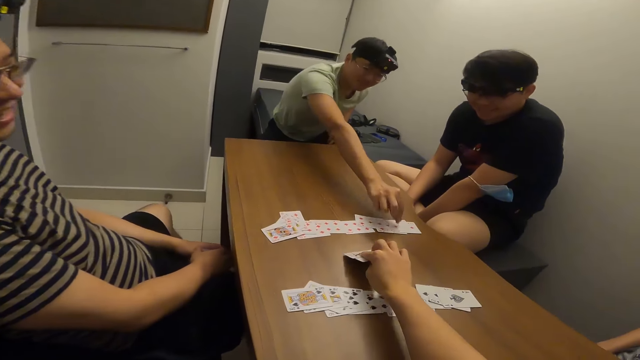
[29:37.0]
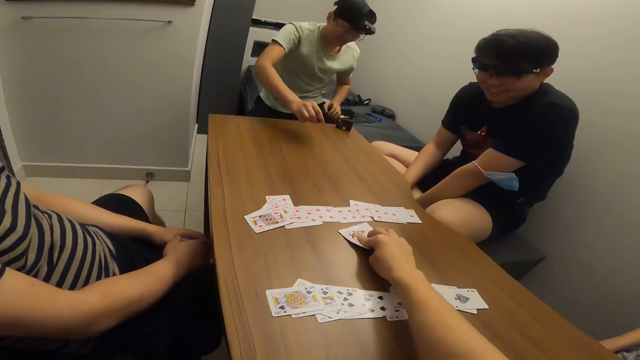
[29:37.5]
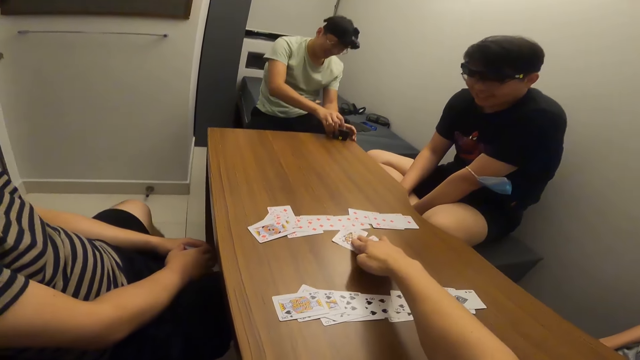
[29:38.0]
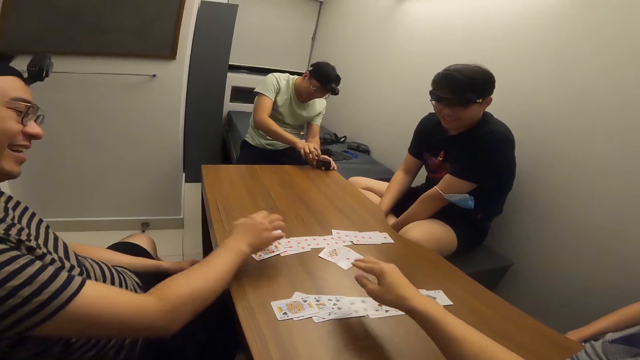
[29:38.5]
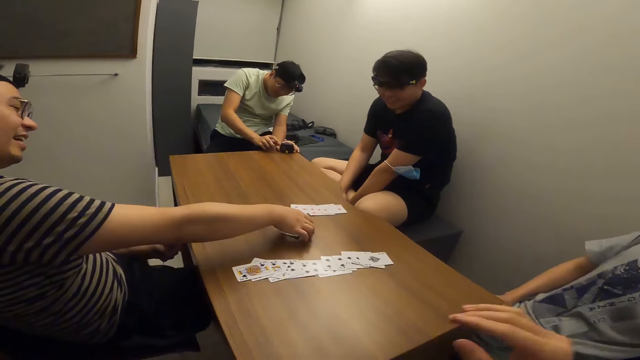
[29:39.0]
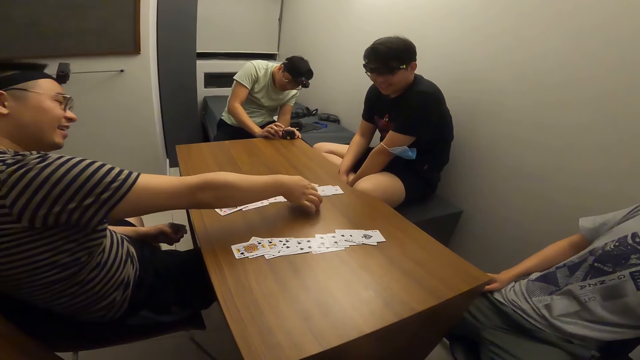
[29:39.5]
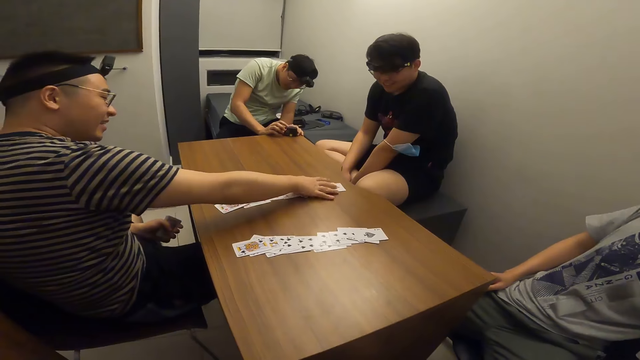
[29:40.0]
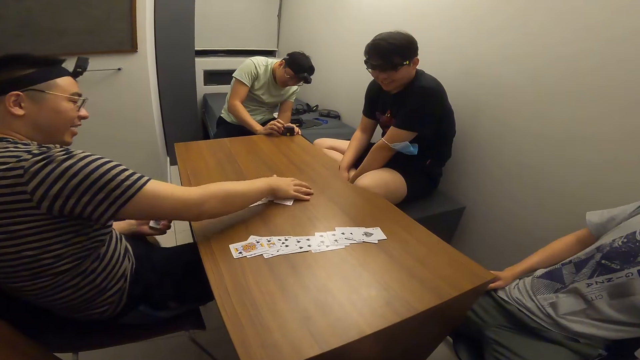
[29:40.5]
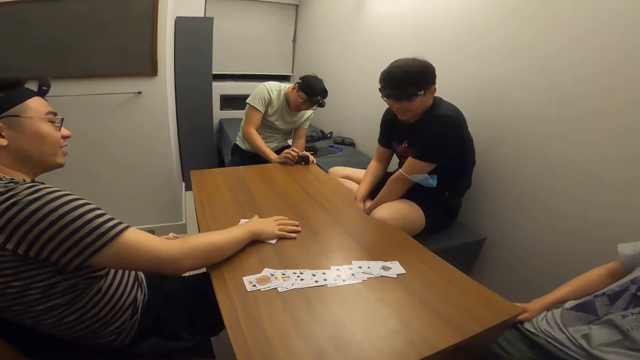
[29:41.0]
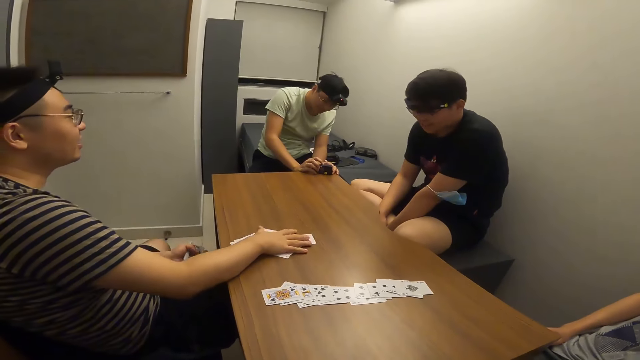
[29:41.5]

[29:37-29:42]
The camera wearer places some cards on the table with his right hand. A man places a card on the table with his right hand. Another person moves a card on the table. The man parks the cards on the table with his right hand.
